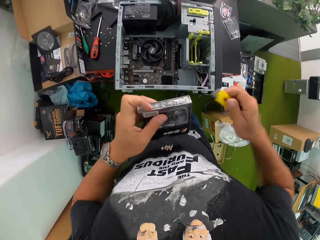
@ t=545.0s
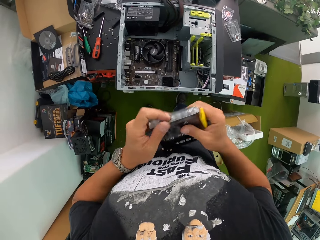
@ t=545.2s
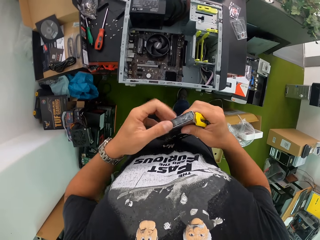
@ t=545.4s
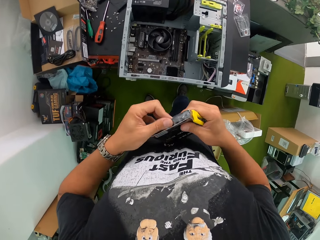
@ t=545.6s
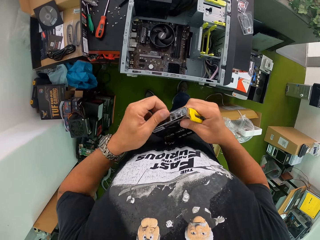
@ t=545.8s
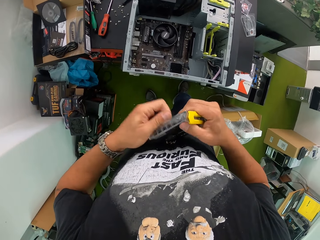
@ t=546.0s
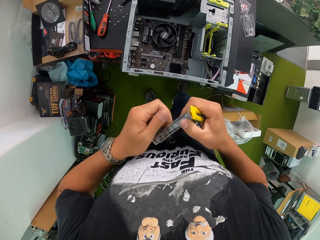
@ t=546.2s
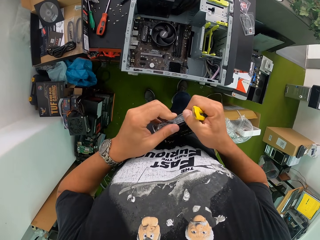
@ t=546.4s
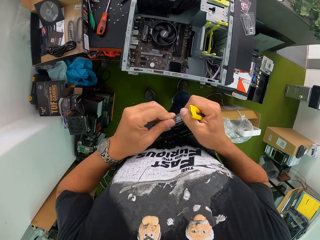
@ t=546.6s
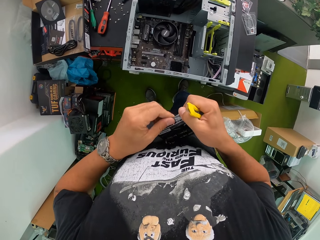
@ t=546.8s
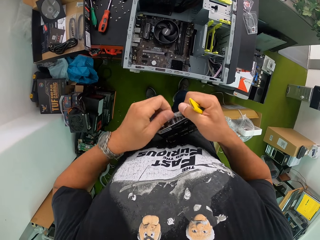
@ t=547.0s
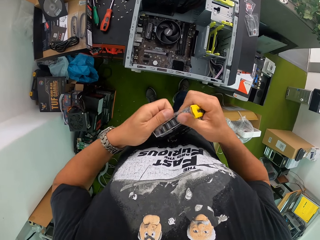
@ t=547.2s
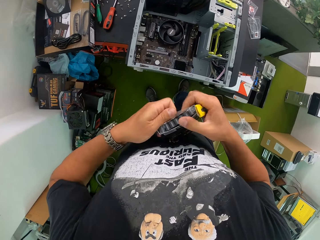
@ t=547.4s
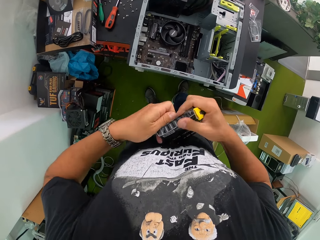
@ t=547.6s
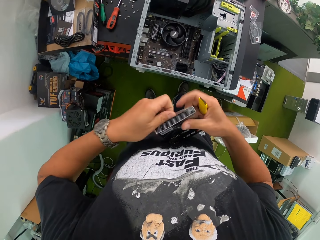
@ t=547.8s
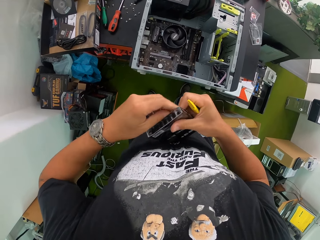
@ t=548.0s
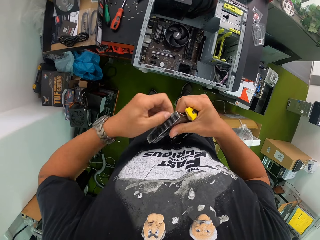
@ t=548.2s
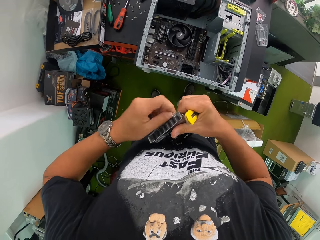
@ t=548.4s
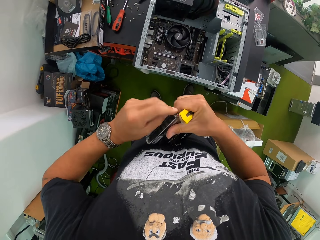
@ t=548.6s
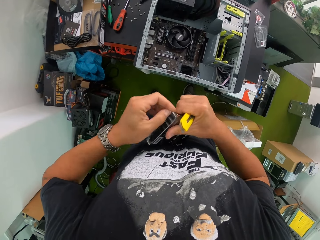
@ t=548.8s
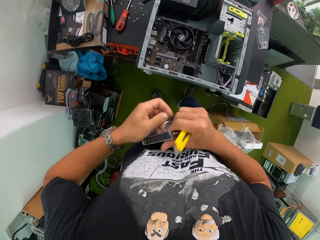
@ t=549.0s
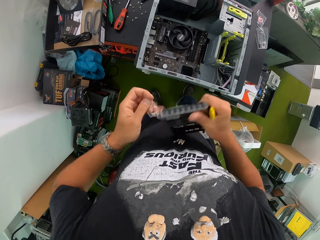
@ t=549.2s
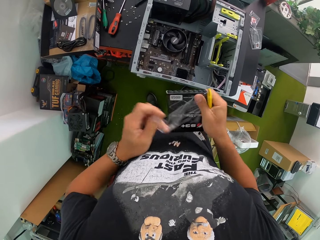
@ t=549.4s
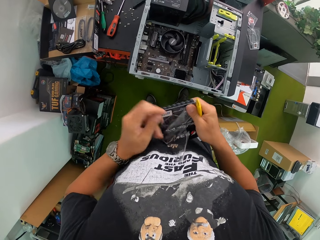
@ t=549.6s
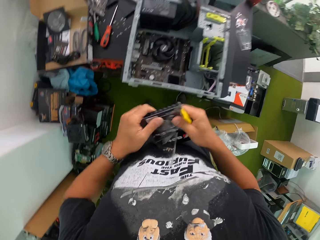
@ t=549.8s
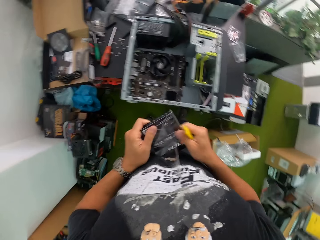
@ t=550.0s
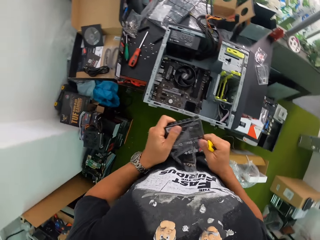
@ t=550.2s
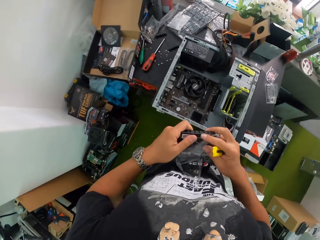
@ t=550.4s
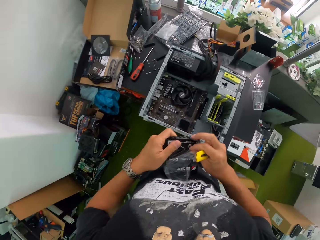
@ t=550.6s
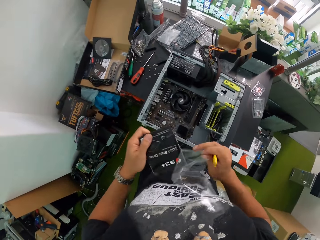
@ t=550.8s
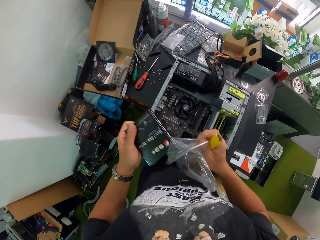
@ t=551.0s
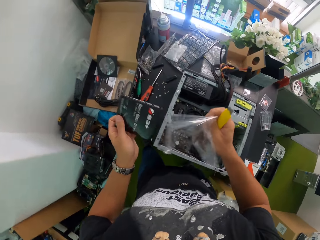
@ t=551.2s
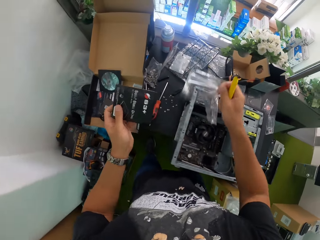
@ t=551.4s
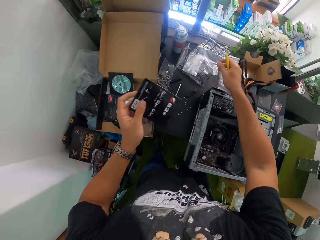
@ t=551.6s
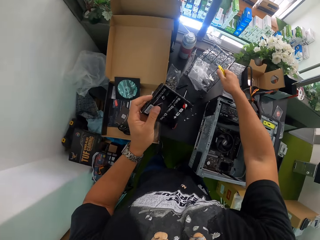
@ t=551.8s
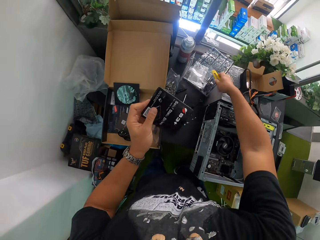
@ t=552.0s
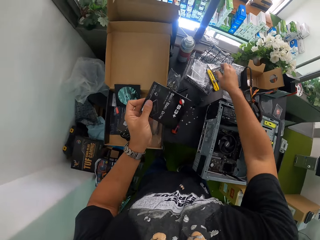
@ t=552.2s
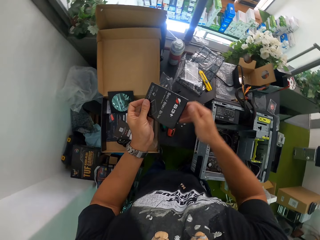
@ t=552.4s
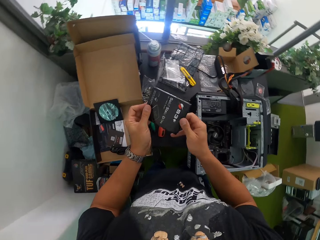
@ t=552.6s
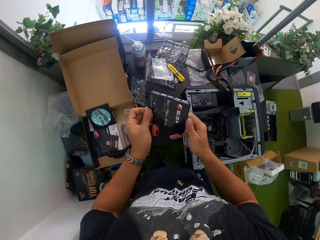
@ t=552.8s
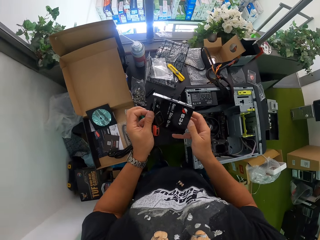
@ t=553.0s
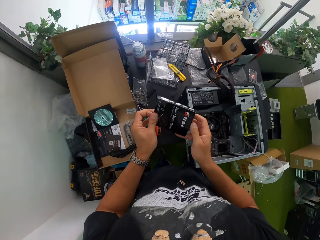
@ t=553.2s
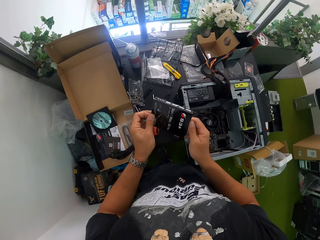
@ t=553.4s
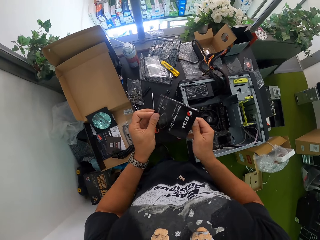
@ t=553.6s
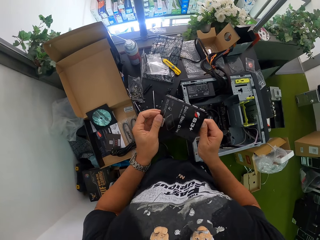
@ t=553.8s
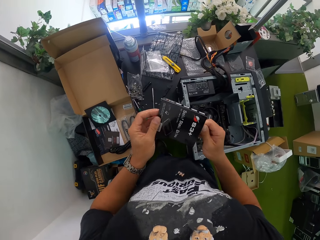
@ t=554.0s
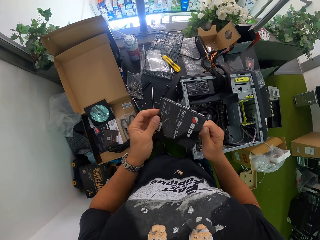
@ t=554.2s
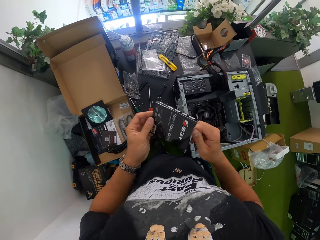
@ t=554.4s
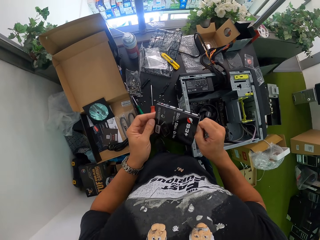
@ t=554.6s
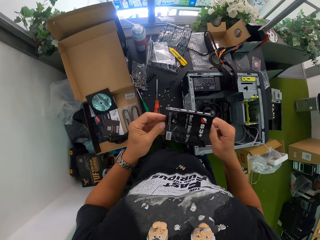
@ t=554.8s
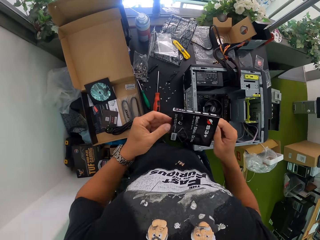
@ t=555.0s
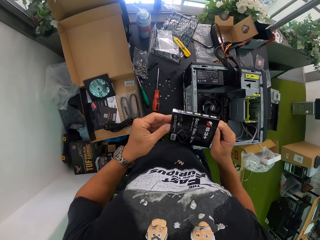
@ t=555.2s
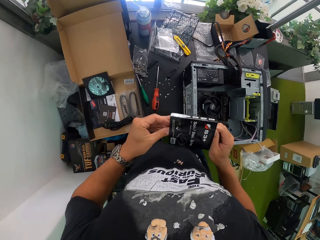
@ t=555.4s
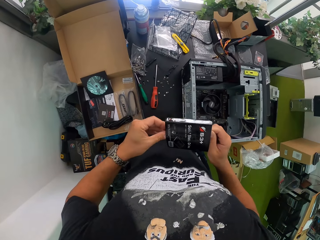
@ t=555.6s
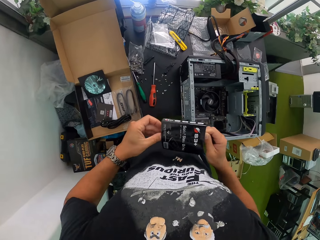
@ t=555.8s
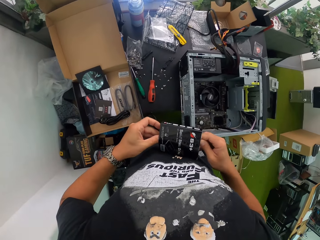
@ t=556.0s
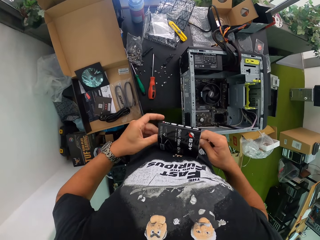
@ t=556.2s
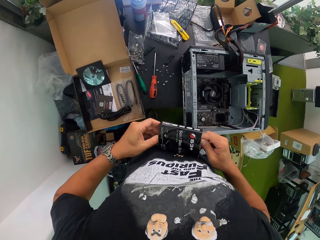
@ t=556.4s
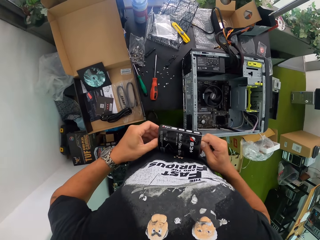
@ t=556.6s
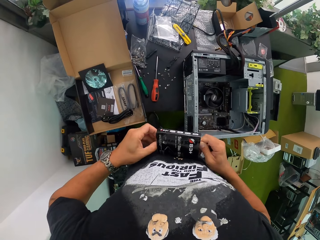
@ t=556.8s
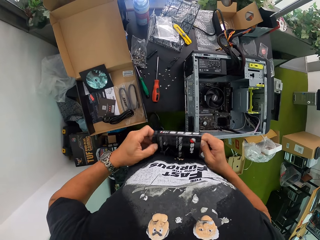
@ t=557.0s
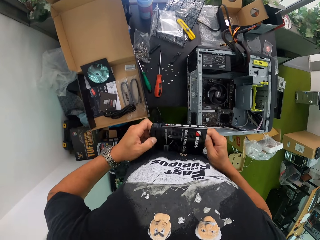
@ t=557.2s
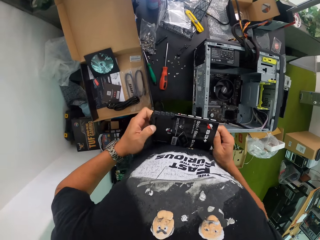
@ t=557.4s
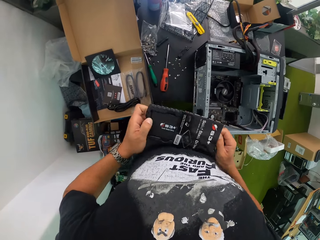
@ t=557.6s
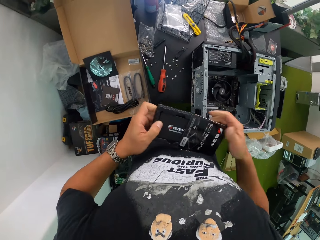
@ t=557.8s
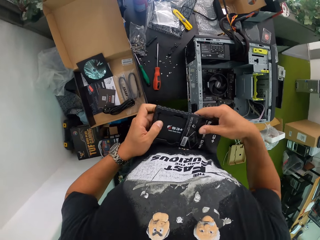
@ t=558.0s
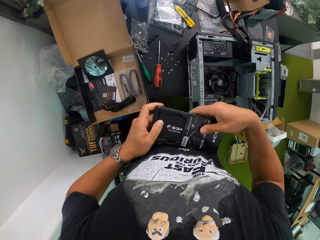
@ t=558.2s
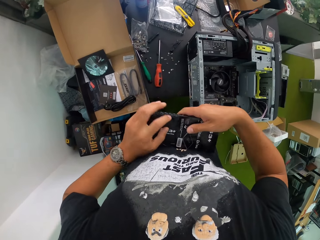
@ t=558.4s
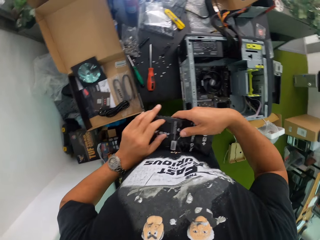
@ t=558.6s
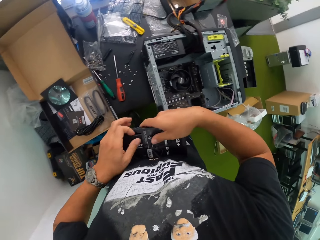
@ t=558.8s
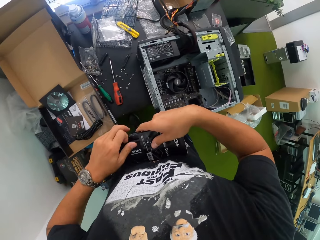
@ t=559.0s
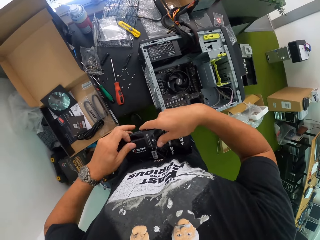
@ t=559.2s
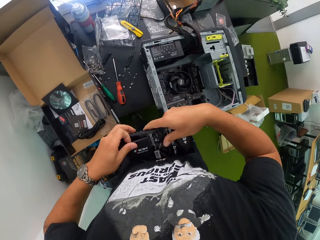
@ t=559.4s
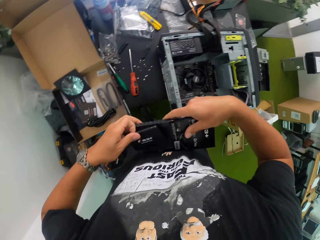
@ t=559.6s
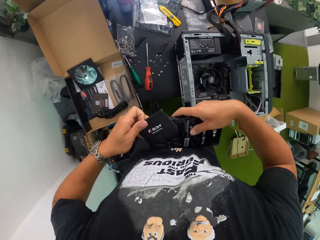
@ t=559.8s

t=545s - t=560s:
The camera wearer opens a box with a knife. He holds the pack of the hard drive with both hands. He opens the box by hand. He removes a nylon from the pack of the hard drive with both hands. He holds the pack of the hard drive with his left hand. He drops the nylon on the table with his right hand. He drops the cutter on the table with his right hand. He takes out the hard disk drive from the packet in his hands with his left hand.

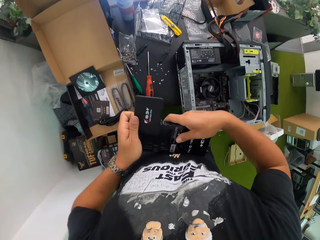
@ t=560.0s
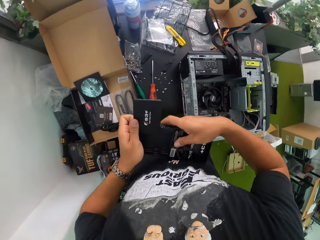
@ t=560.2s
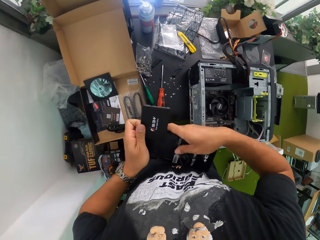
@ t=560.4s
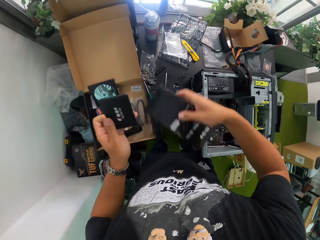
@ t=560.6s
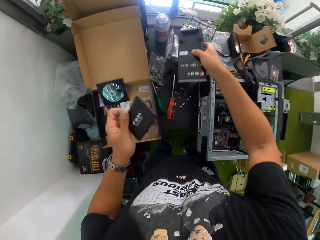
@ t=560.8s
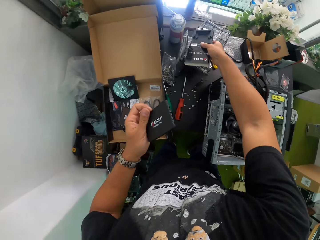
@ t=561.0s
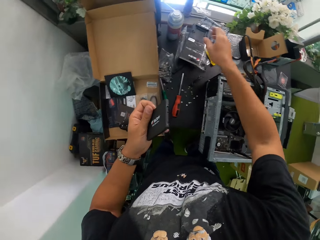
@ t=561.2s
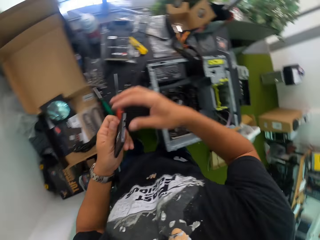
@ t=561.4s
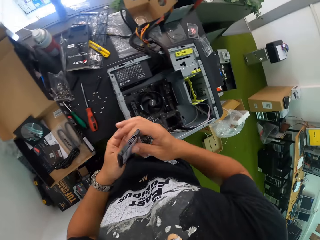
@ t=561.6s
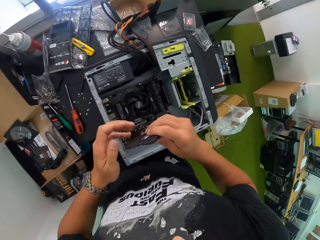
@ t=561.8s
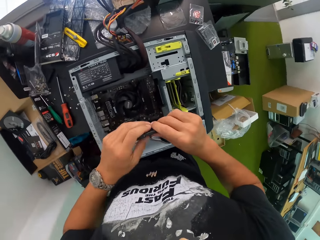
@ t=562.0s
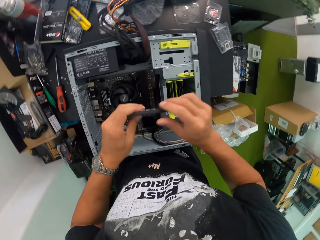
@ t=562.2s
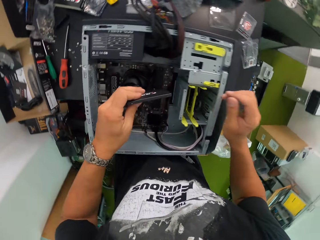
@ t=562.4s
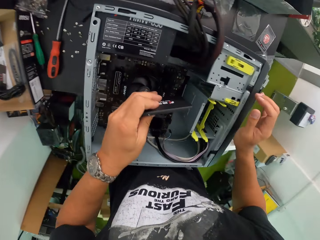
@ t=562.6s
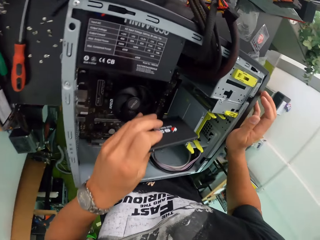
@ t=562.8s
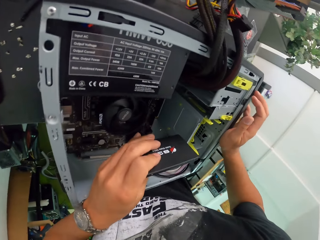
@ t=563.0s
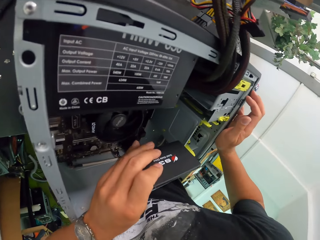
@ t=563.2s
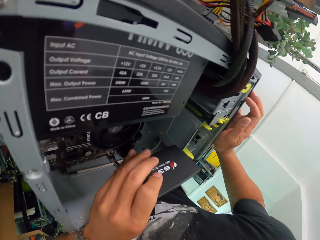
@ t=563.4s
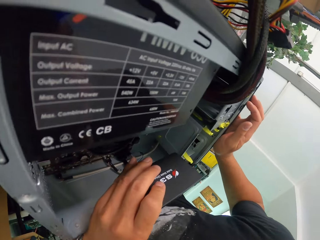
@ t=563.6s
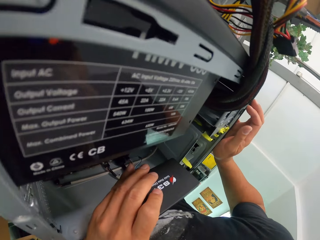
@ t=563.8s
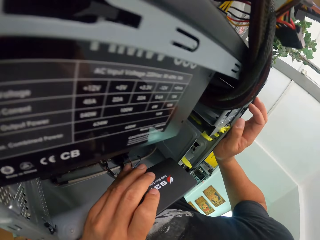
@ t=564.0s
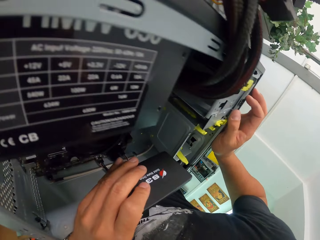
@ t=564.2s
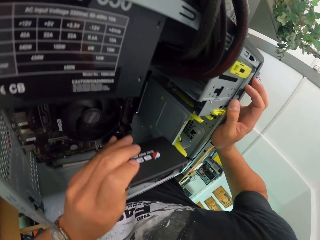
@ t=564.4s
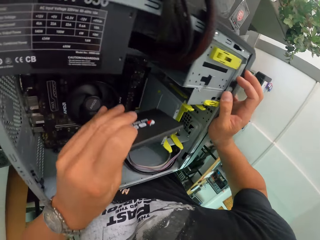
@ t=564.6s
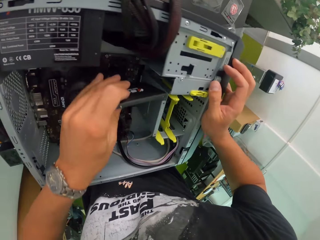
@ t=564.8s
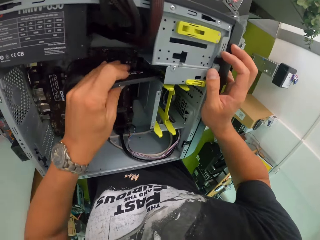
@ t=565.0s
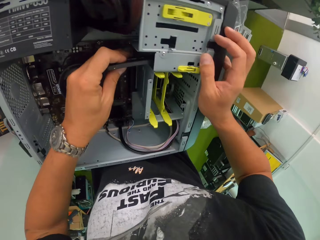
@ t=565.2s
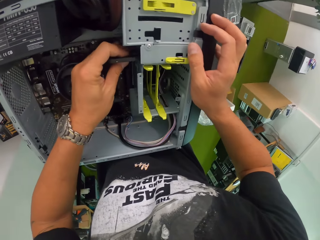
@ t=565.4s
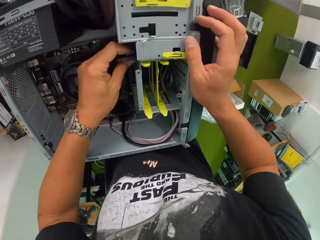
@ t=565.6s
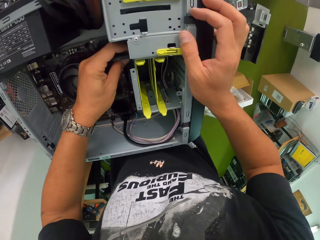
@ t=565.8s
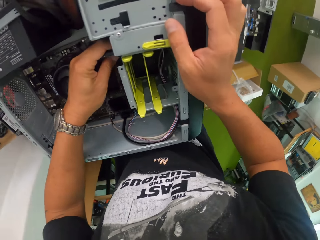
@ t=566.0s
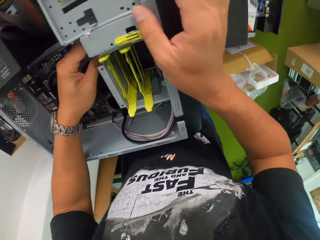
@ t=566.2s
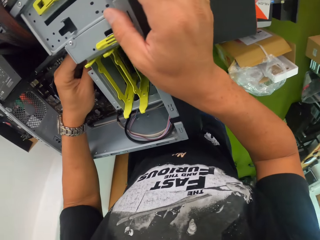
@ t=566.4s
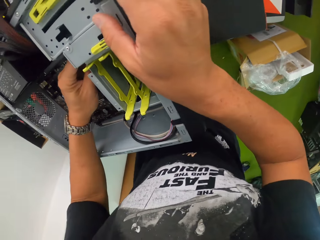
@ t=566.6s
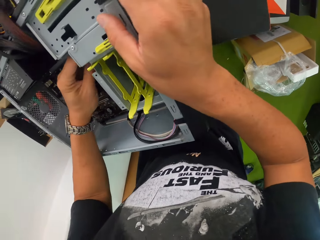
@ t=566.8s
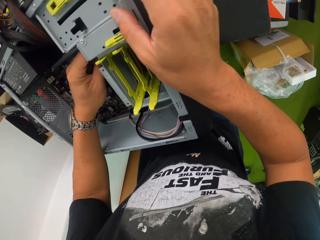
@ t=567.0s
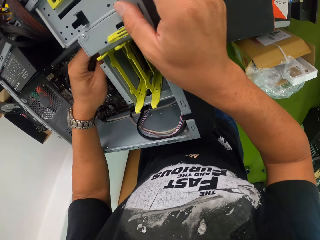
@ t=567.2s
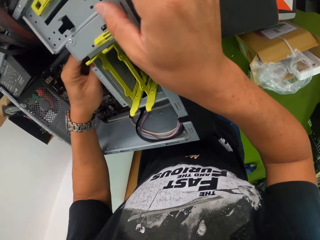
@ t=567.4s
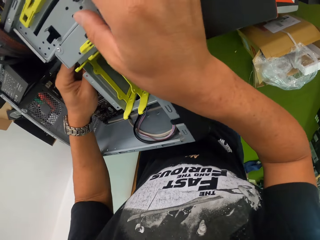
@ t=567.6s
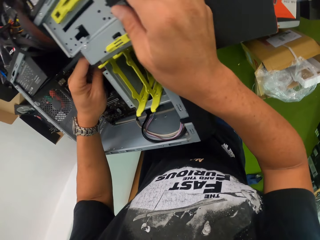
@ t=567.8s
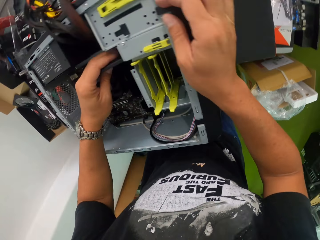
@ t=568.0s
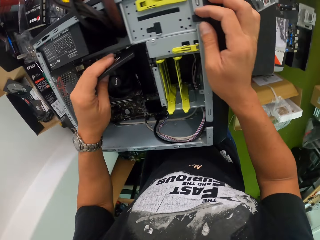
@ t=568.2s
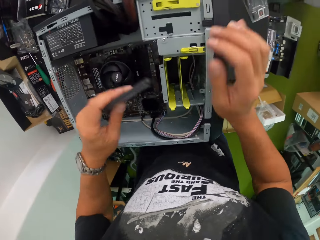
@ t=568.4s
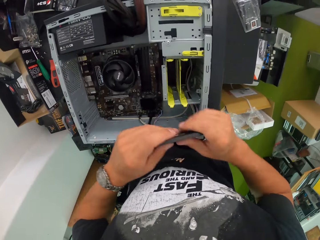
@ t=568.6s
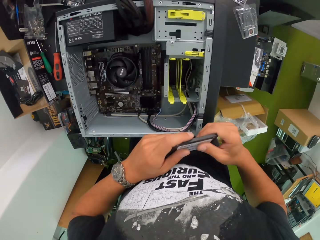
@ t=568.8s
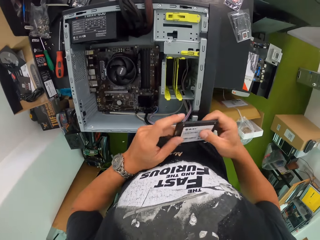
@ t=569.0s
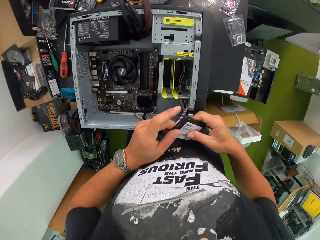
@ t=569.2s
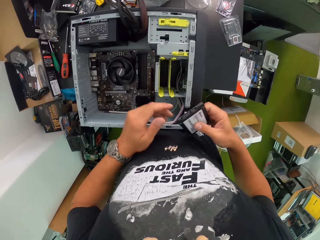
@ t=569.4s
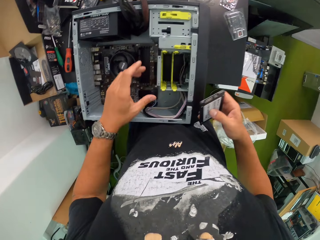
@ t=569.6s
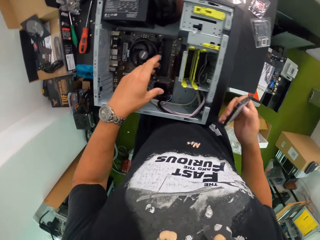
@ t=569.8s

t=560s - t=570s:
The camera wearer drops the packet of the hard drive in his right hand on the work table. He moves the hard disk drive in his left hand to his right hand. He moves the hard disk drive in his right hand to his left hand. He inserts the hard disk drive in his left hand into the hard disk drive enclosure of a desktop on the work table. He removes the hard disk drive from the hard disk drive enclosure of the desktop with his left hand. He moves the hard disk drive in his left hand to his right hand. He holds something with both hands.
